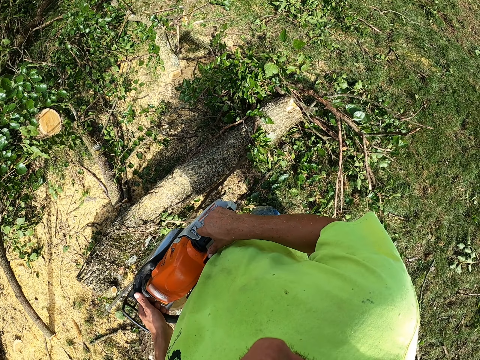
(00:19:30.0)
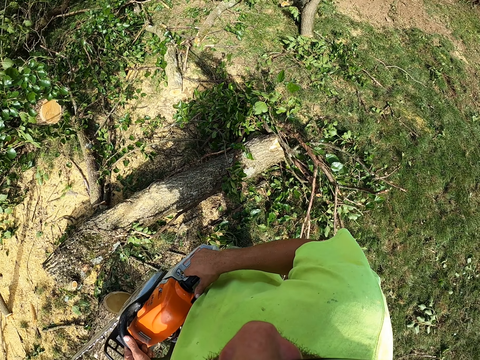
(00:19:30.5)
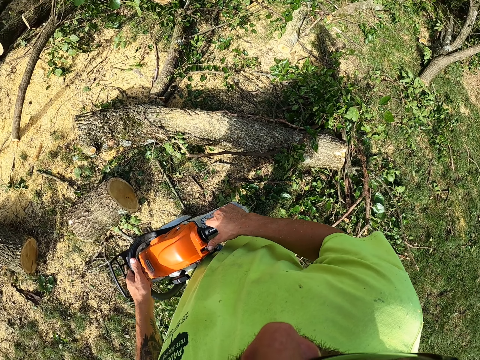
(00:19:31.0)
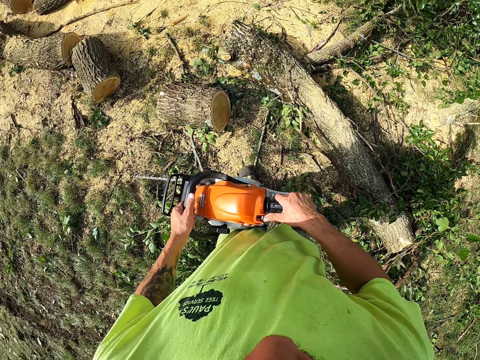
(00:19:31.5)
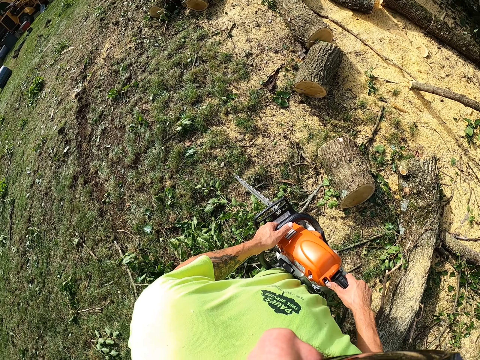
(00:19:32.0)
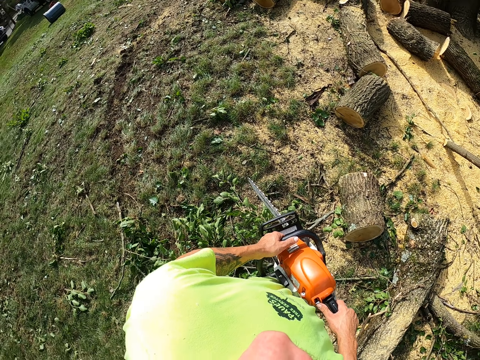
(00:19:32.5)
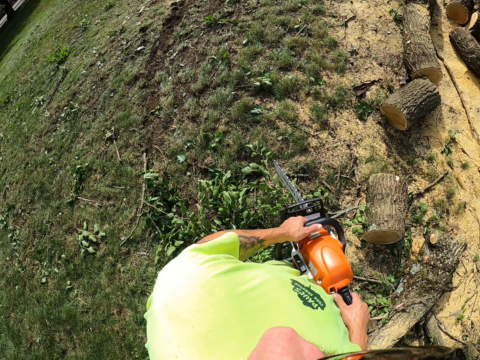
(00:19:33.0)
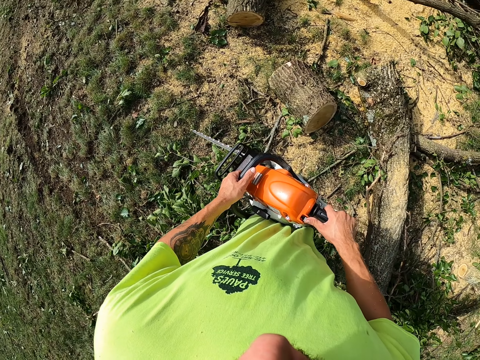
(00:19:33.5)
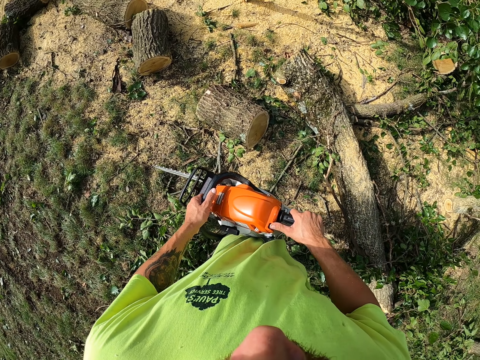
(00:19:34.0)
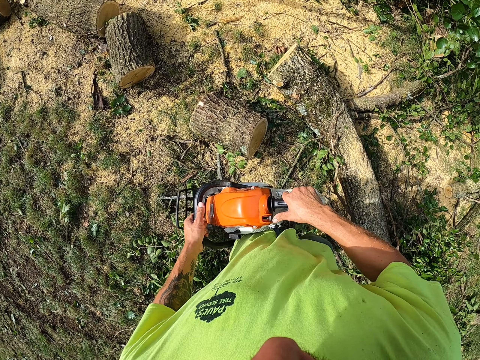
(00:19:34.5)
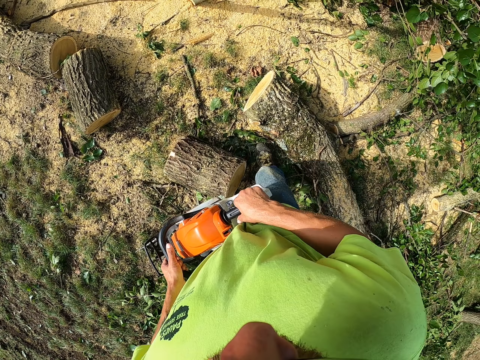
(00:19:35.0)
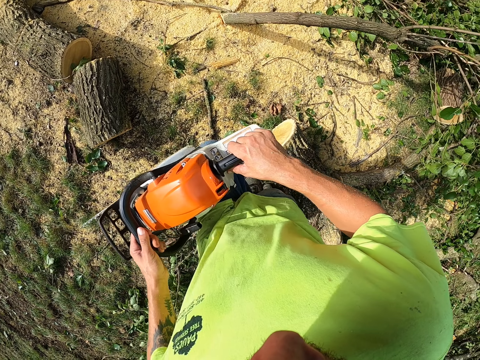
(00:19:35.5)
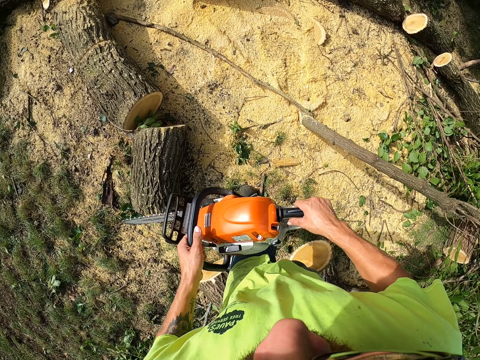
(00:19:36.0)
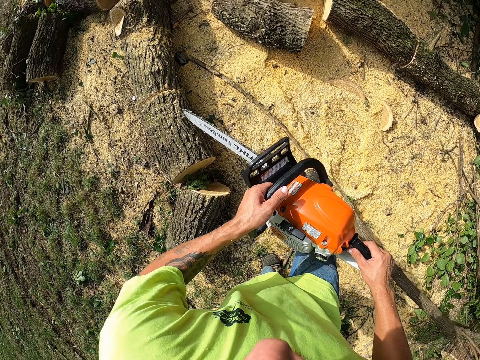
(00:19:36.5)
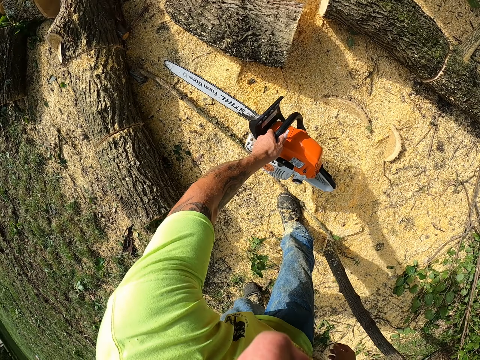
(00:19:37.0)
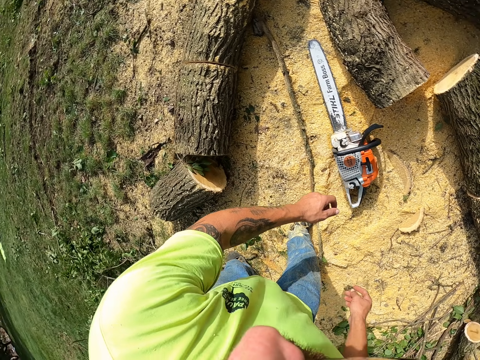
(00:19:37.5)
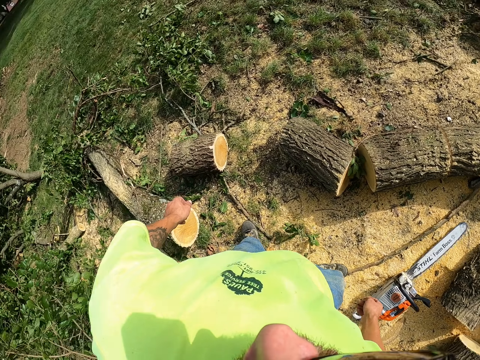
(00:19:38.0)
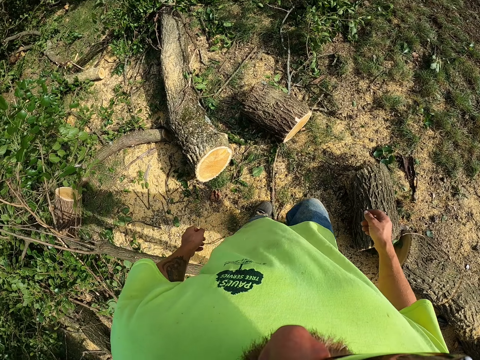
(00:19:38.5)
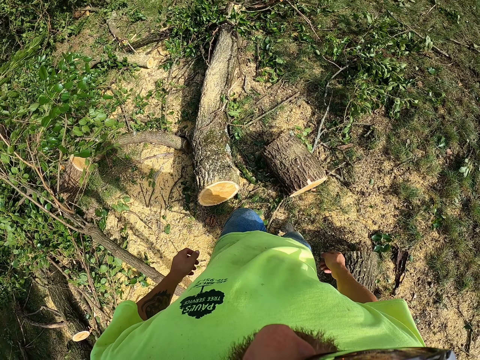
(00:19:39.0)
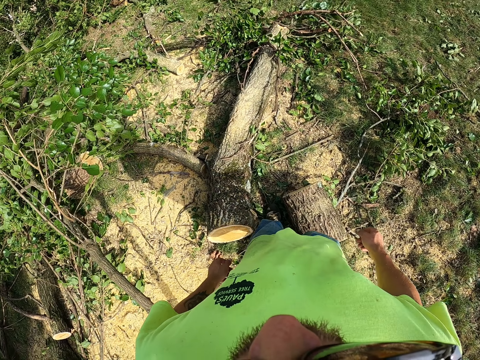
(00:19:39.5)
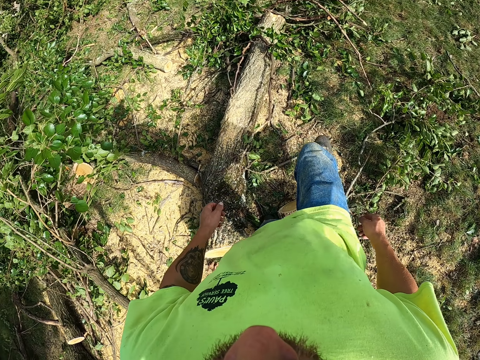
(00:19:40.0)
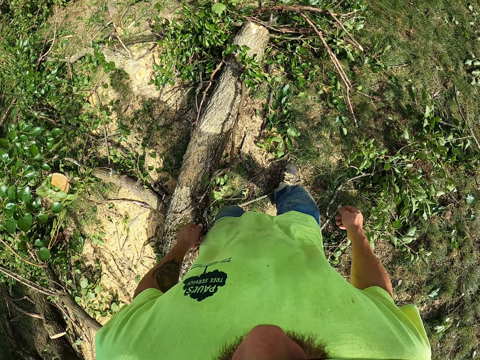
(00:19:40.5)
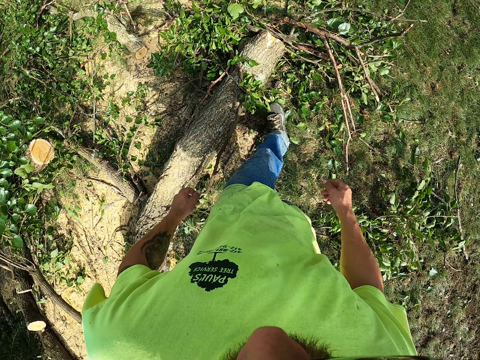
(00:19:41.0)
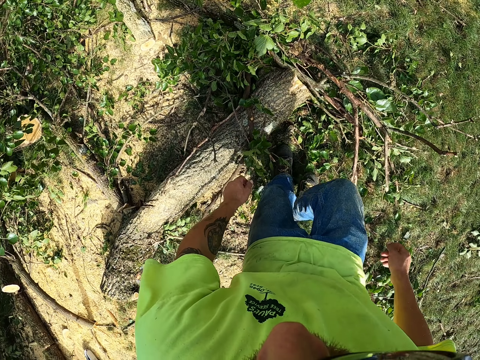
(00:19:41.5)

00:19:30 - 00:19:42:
The camera wearer looks around. He drops the chainsaw in his left hand on the sawdust on the ground.

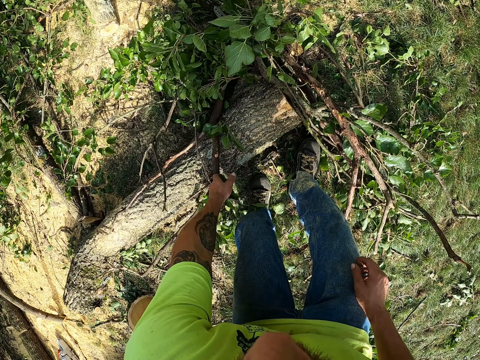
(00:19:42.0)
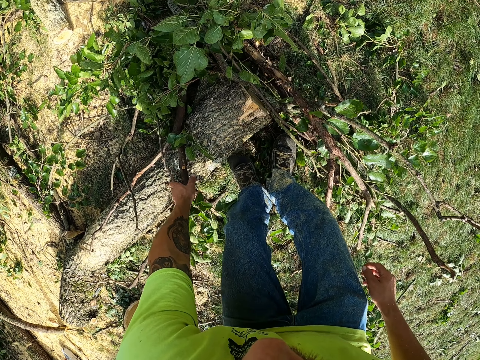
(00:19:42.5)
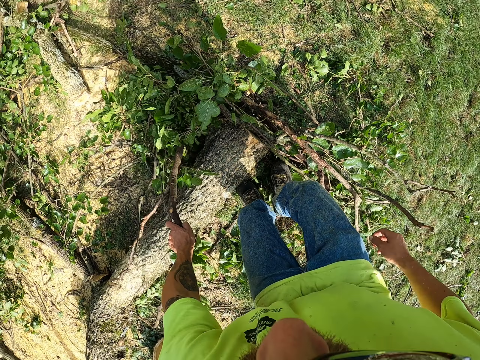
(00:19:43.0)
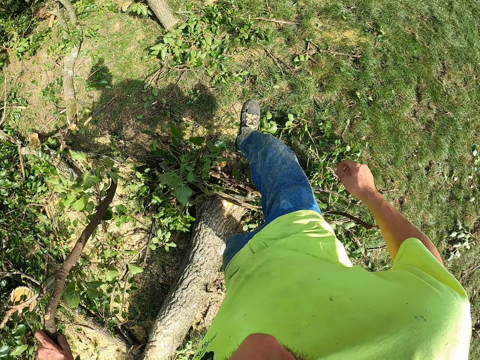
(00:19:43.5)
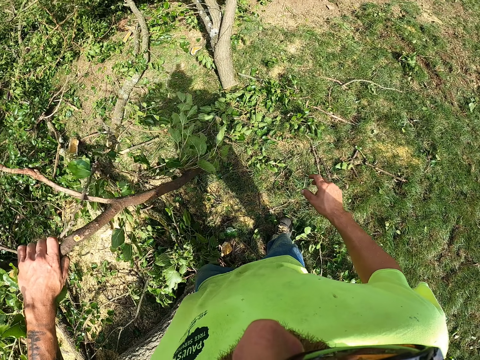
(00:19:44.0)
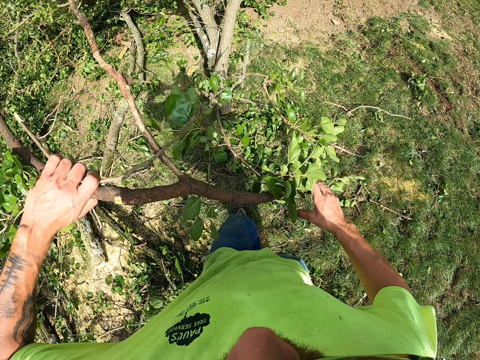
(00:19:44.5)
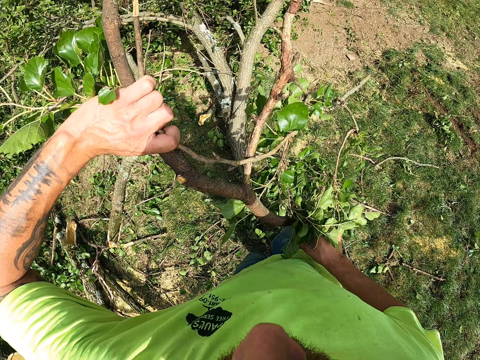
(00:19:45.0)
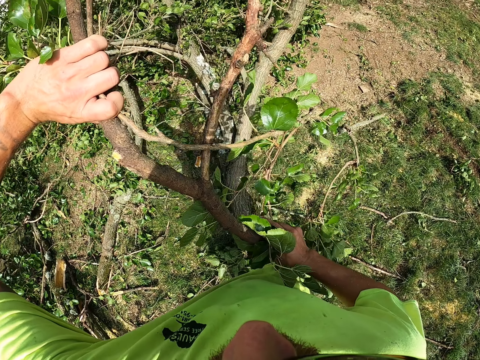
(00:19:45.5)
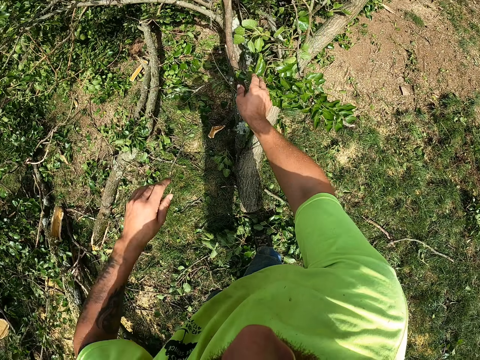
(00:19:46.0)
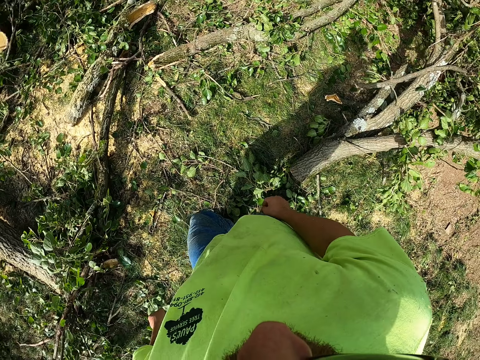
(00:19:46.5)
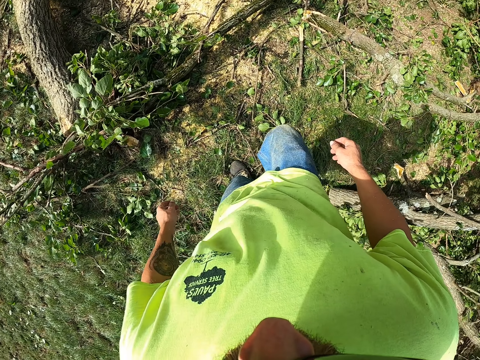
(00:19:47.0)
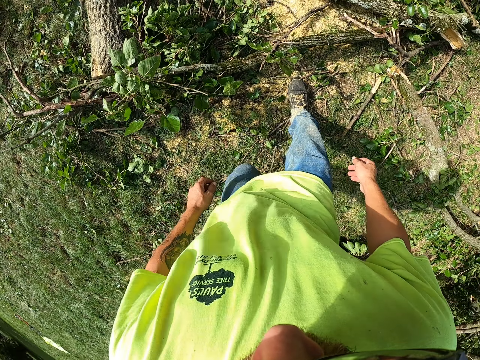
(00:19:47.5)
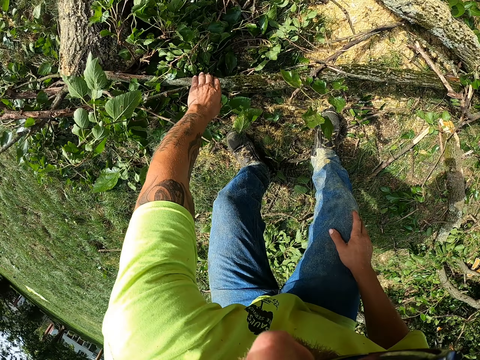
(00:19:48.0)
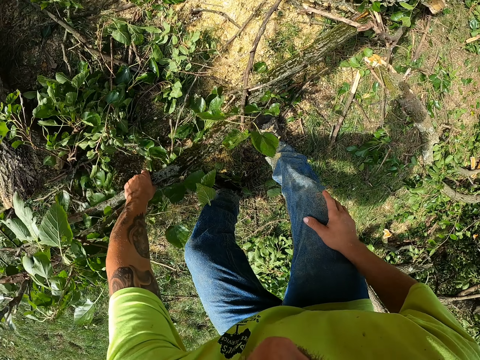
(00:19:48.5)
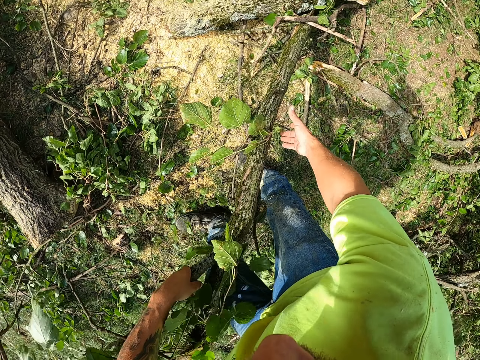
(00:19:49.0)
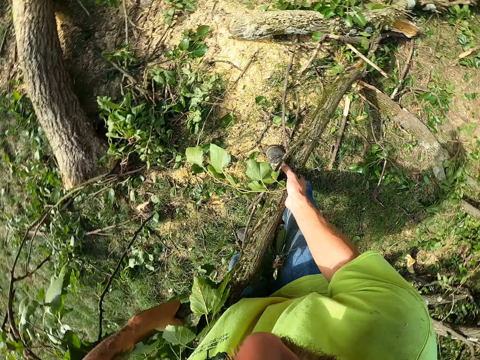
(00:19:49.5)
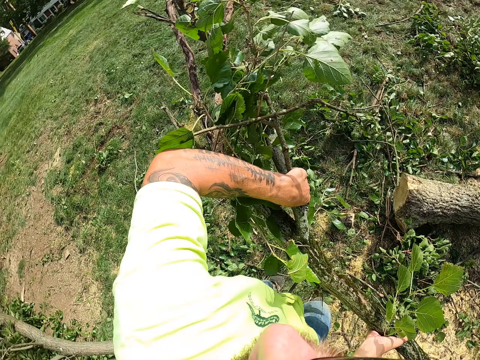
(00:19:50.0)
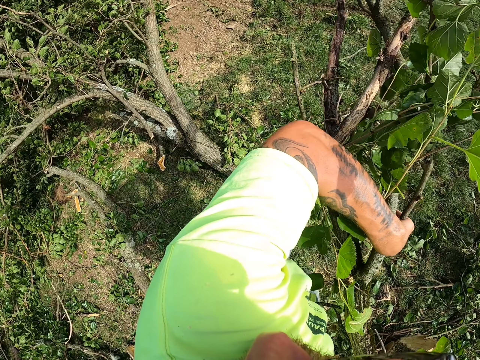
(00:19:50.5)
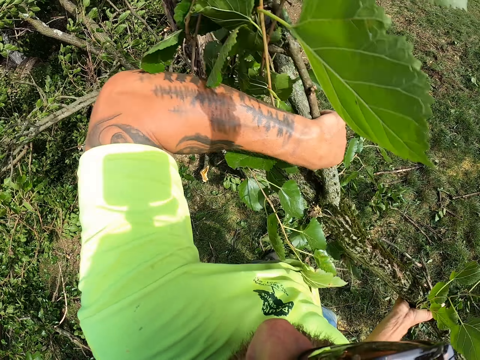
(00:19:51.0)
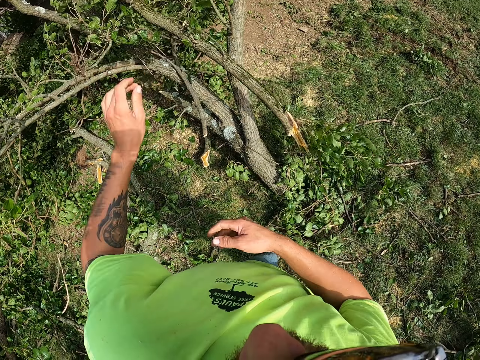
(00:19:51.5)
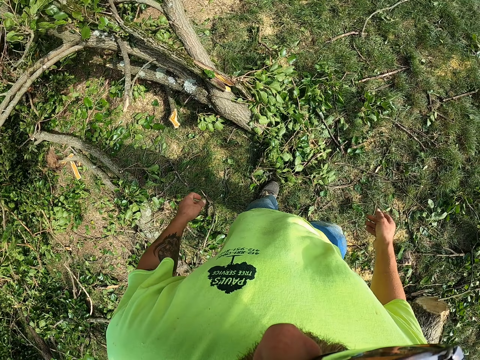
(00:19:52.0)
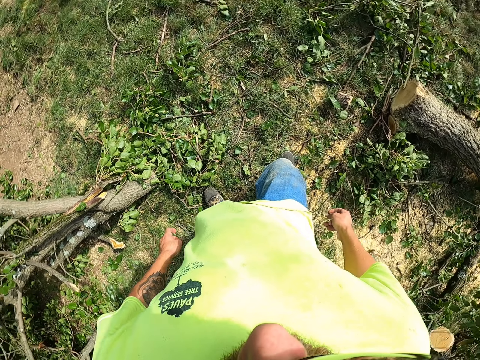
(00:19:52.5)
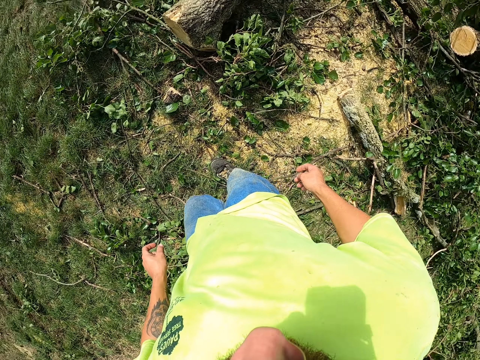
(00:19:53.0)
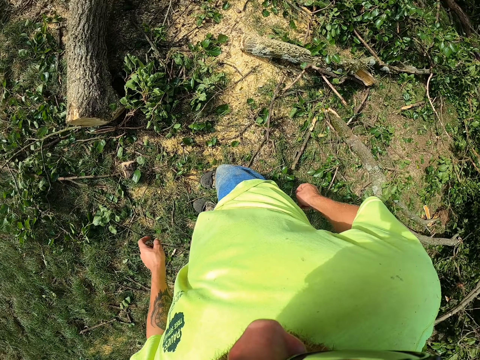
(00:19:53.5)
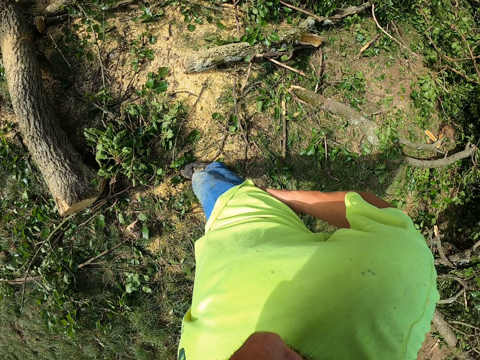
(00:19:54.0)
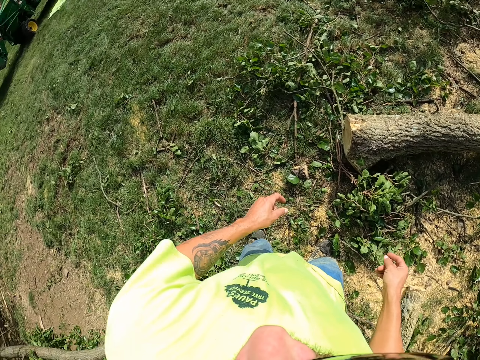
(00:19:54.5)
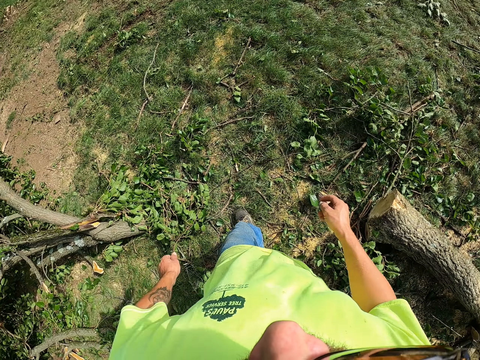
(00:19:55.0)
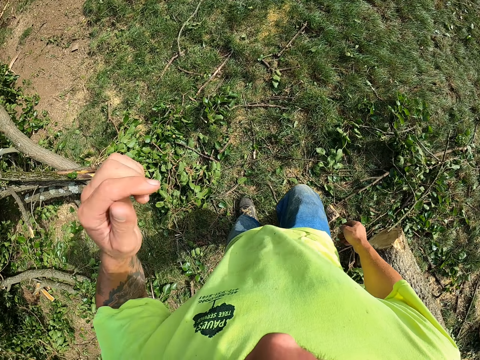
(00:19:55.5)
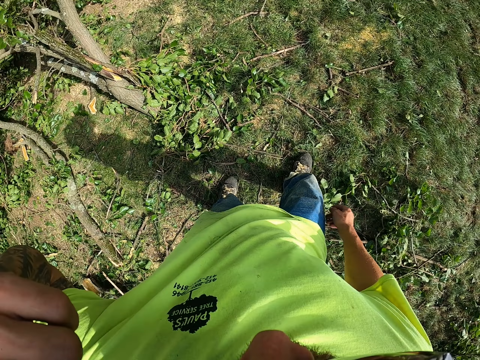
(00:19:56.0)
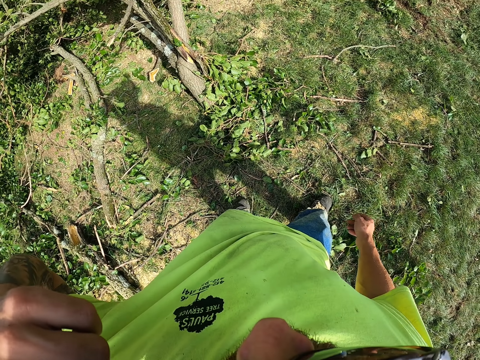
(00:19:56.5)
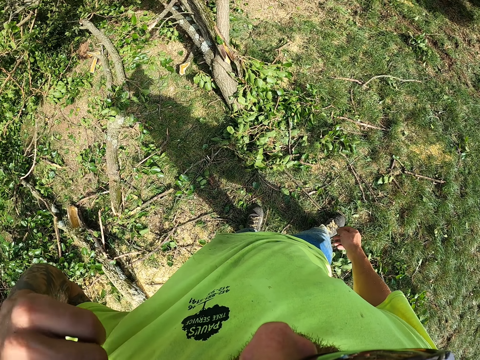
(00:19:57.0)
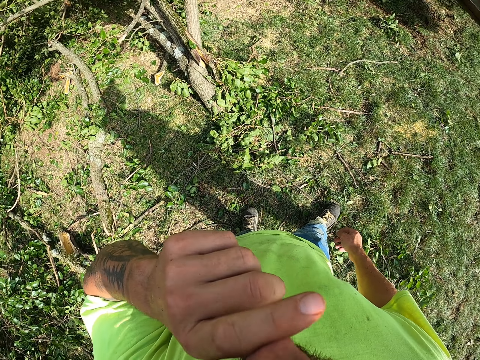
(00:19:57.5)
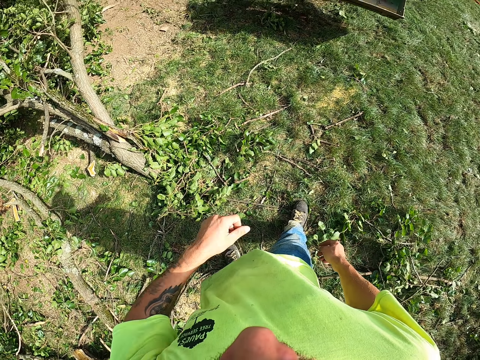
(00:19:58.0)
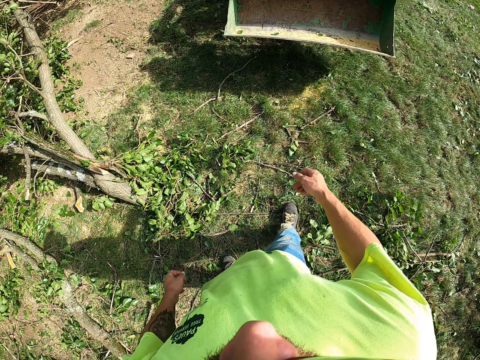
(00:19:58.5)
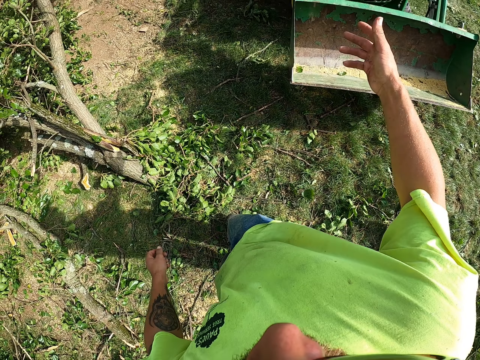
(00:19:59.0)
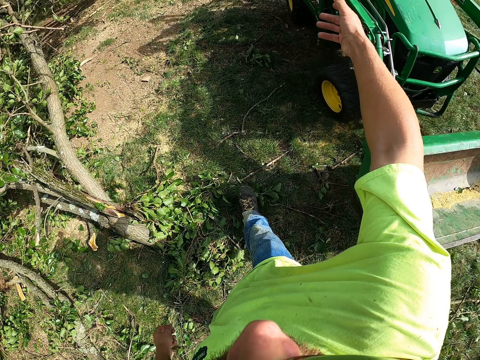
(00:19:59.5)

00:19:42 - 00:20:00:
The camera wearer picks up a branch from the tree on the ground with his left hand. He holds the branch in his left hand with his right hand. He drops the branch in his hands on a tree on the floor. He picks up another branch from the ground with his left hand. He holds the branch in his left hand with his right hand. He throws the branch in his hands on the branches on the ground. He cleans his right hand on his shirt. He touches his face with his left hand. He lifts his left hand. He touches his nose with his left hand. A man drives a tractor past the camera wearer.
